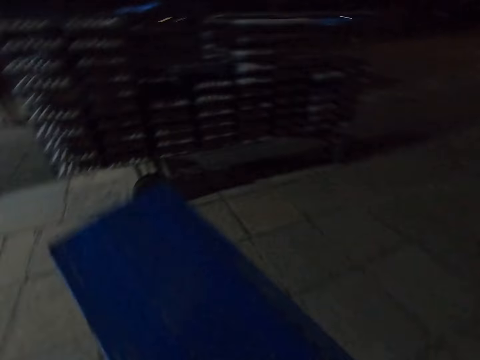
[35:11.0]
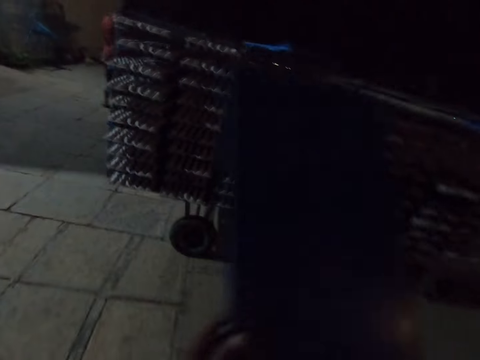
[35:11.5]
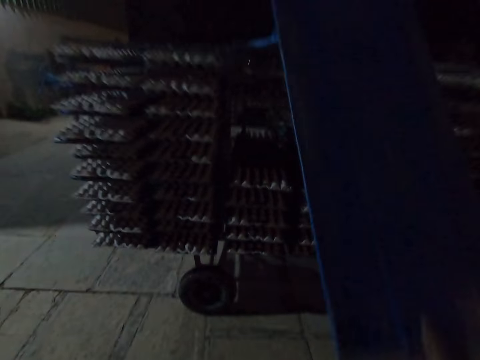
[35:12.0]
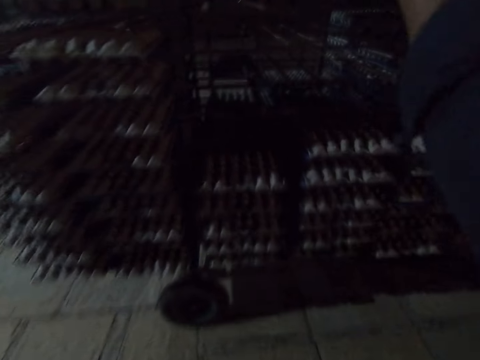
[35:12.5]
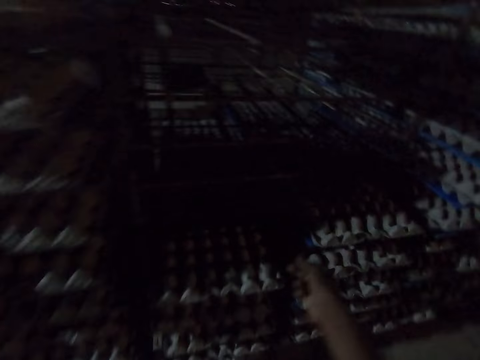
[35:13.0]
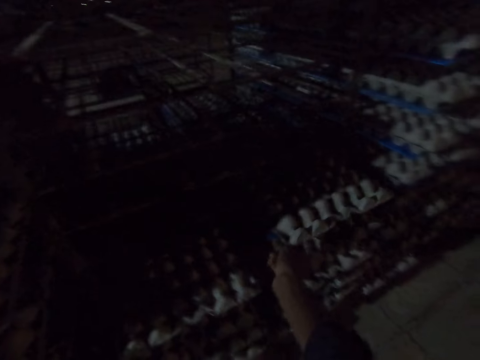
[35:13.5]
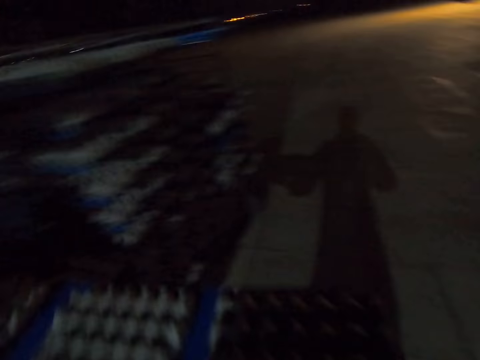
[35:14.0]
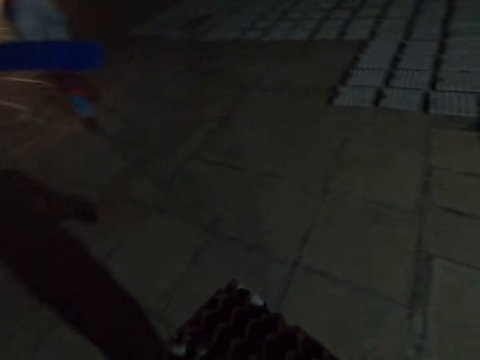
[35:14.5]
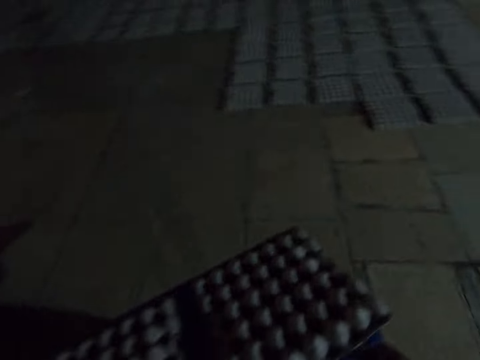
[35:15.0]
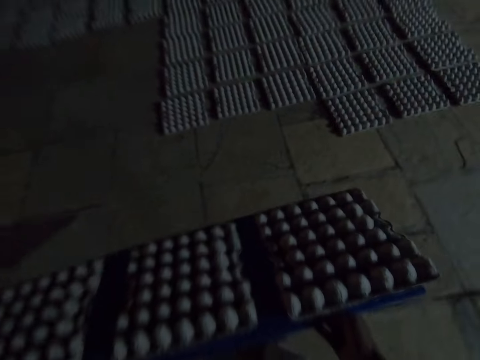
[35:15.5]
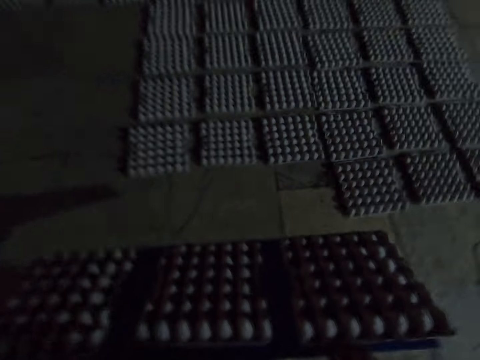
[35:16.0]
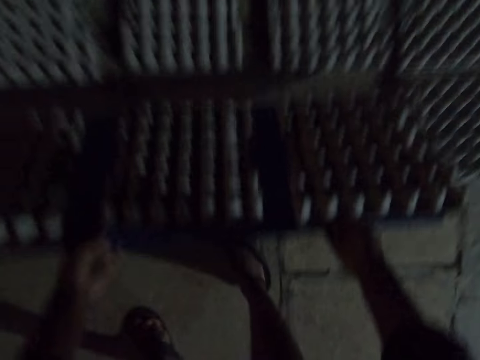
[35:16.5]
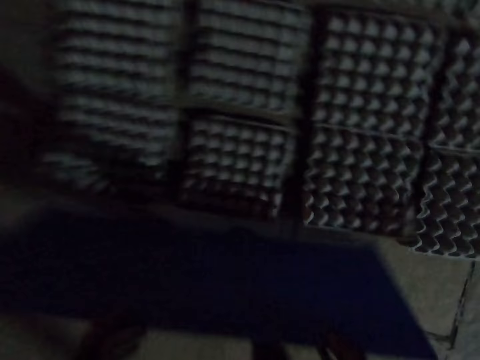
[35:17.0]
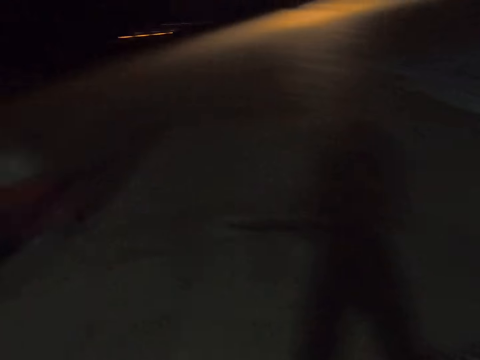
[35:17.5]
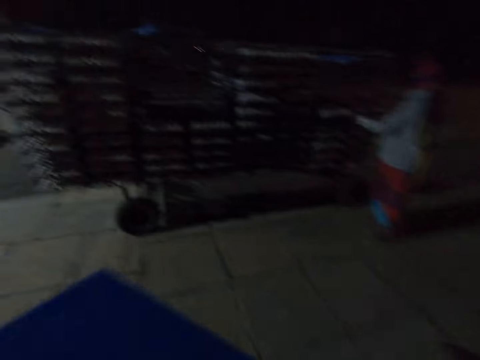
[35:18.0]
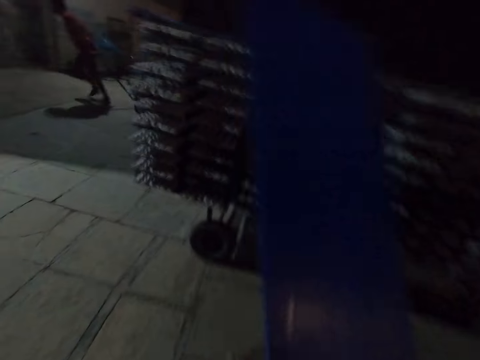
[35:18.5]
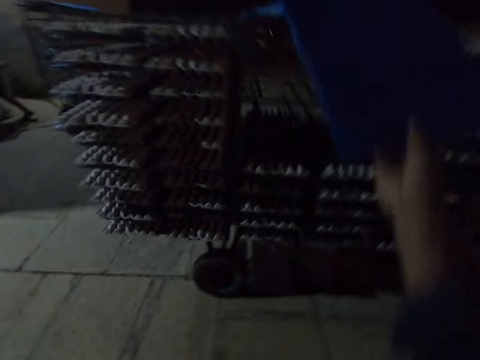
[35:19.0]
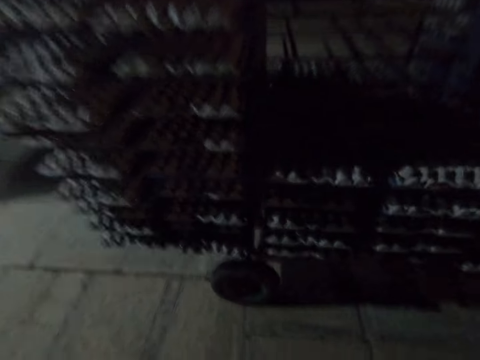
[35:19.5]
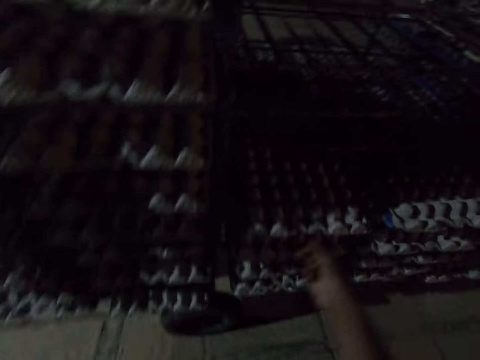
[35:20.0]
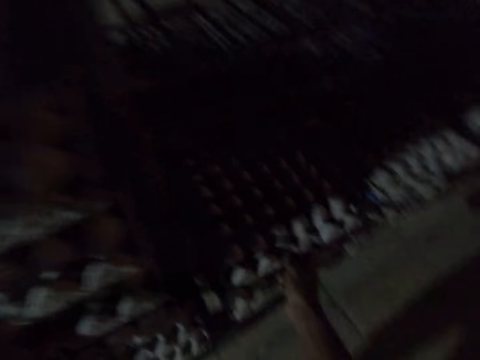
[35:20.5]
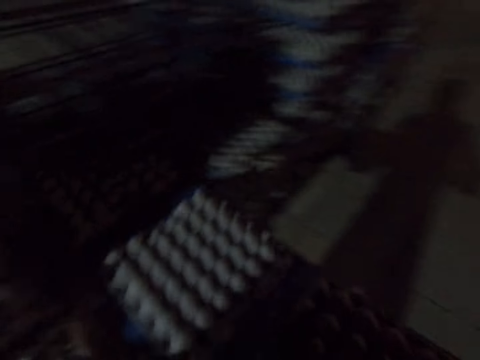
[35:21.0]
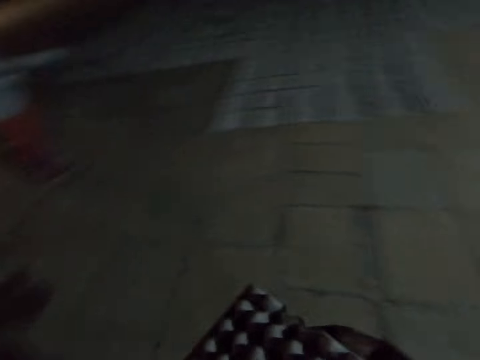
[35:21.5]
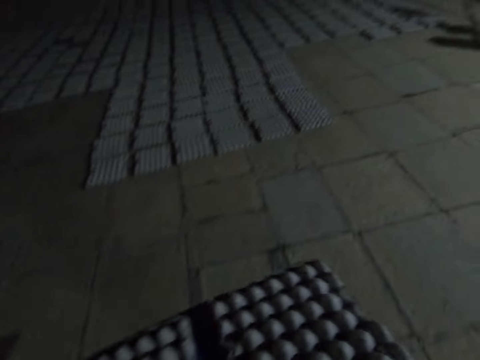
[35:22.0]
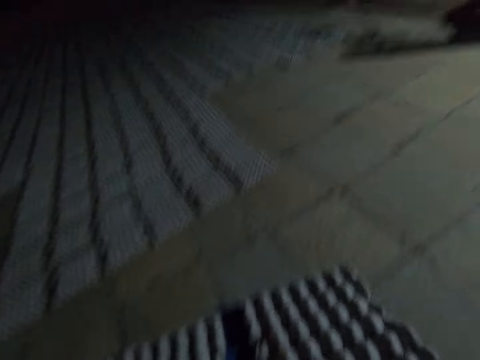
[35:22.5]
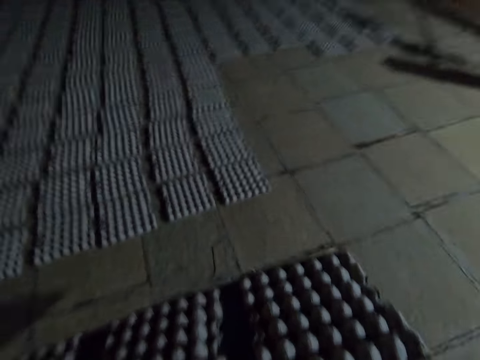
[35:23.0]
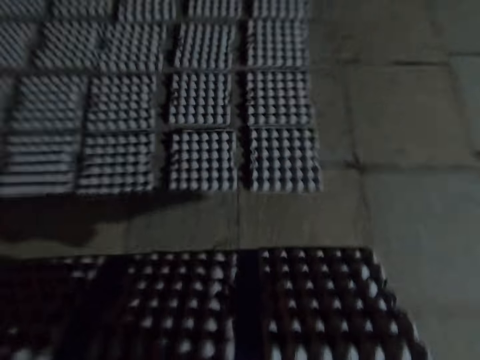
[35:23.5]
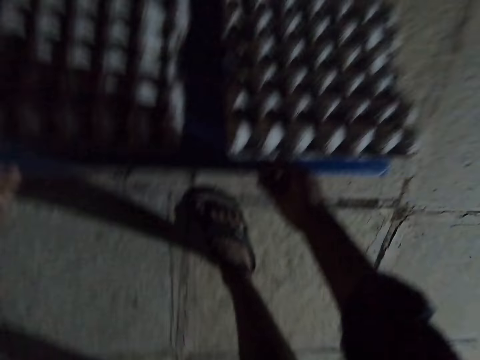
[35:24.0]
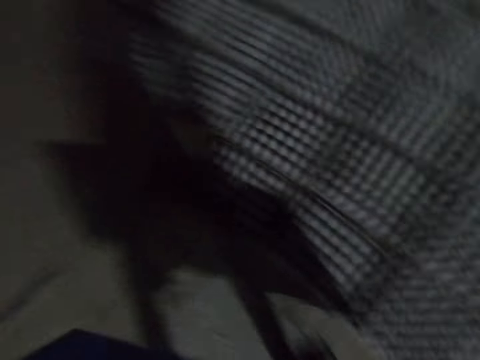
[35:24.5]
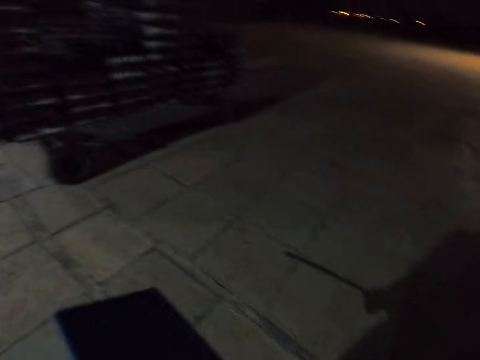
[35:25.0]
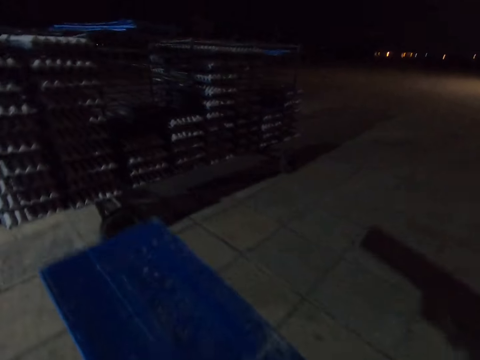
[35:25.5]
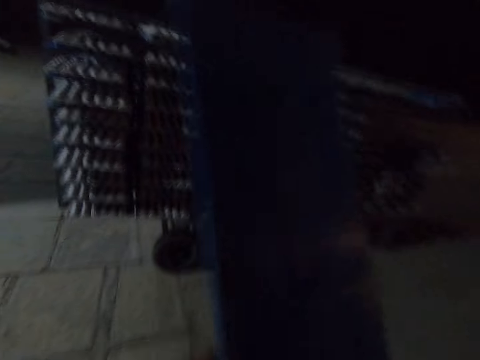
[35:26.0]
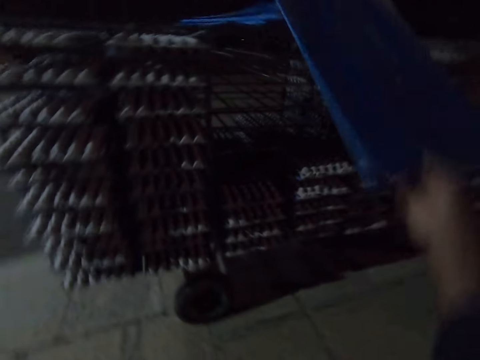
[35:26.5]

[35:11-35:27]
The camera wearer places the plastic board on the trolley. They pick egg trays from the rack. They pull the plastic board from the trolley. They walk across the warehouse. They place the paper egg trays on the floor. They walk around the compound. They look around. They place the plastic board on the trolley. They pull the plastic board from the trolley. They walk across the warehouse. They place the paper egg trays on the floor. They walk around the compound.

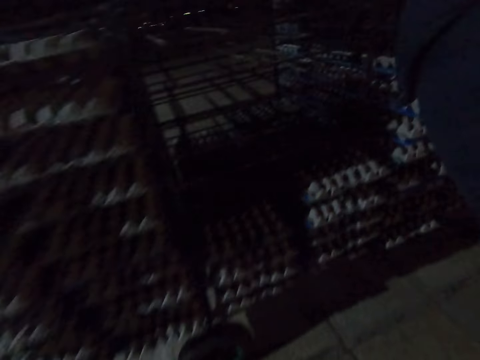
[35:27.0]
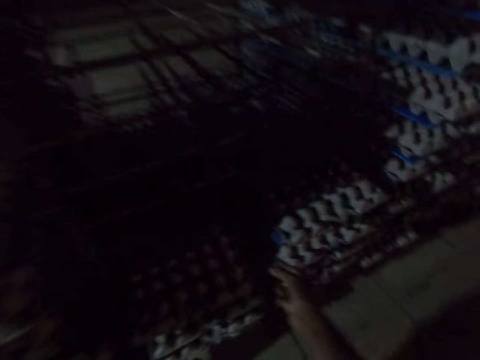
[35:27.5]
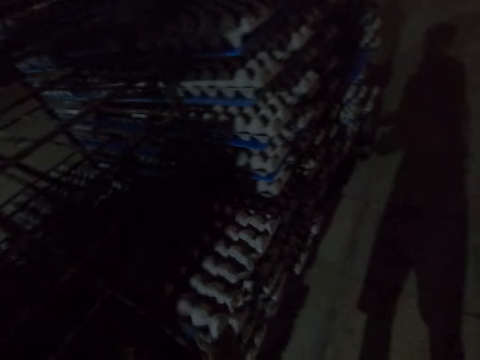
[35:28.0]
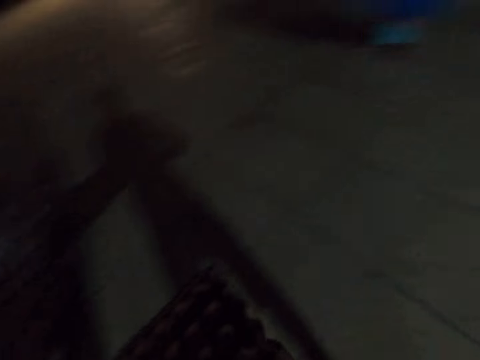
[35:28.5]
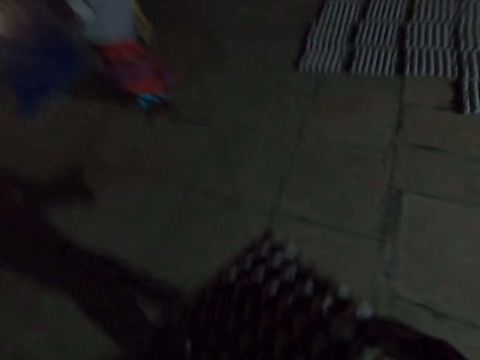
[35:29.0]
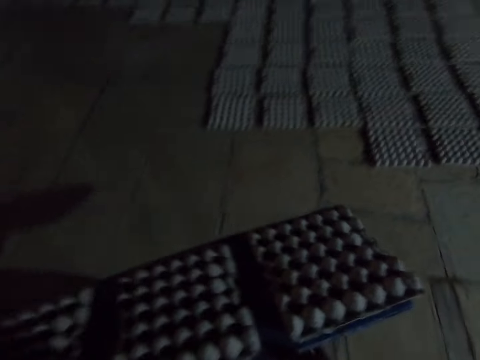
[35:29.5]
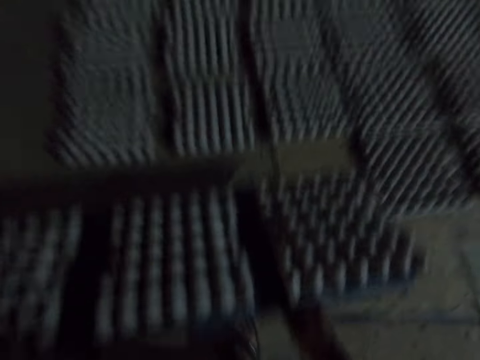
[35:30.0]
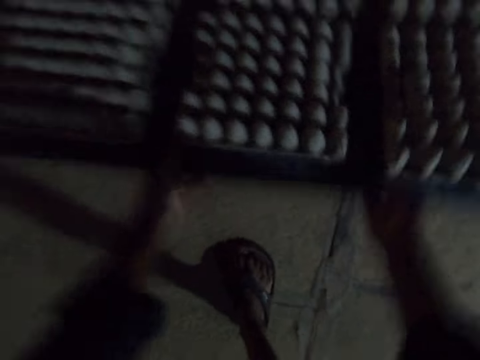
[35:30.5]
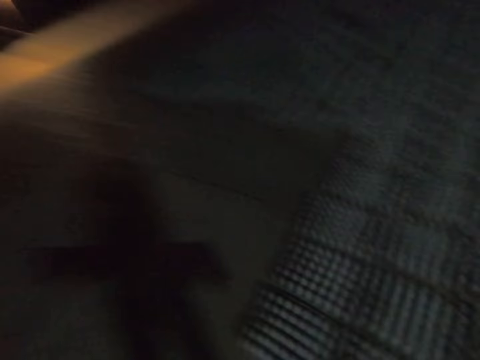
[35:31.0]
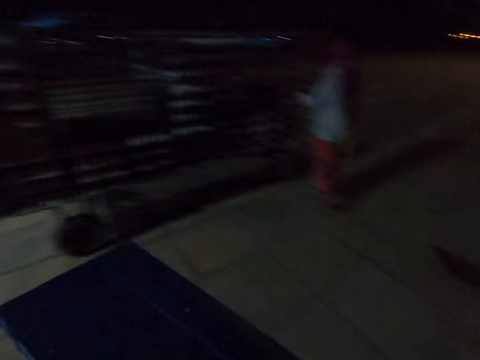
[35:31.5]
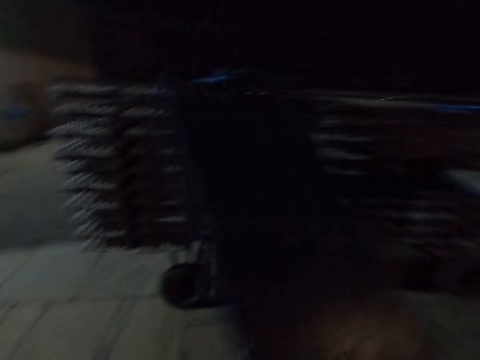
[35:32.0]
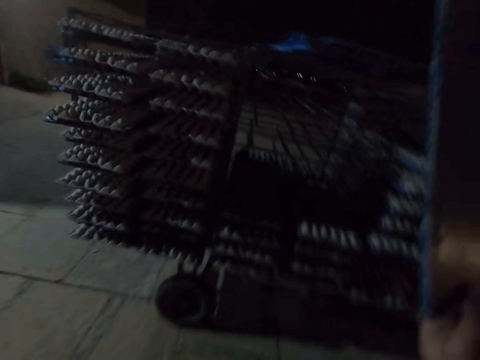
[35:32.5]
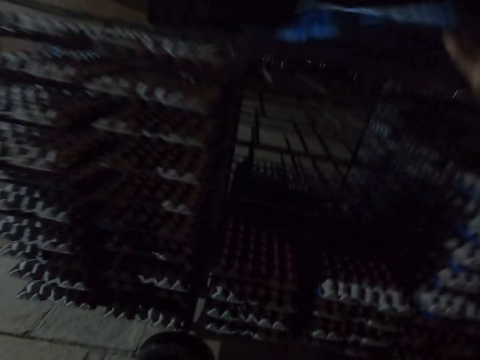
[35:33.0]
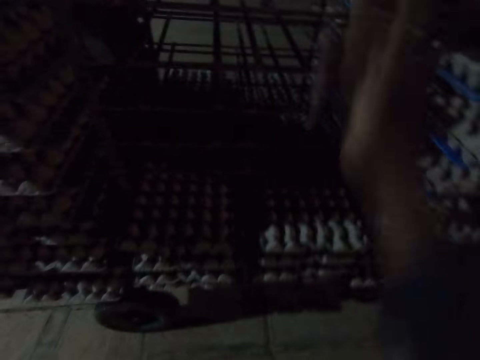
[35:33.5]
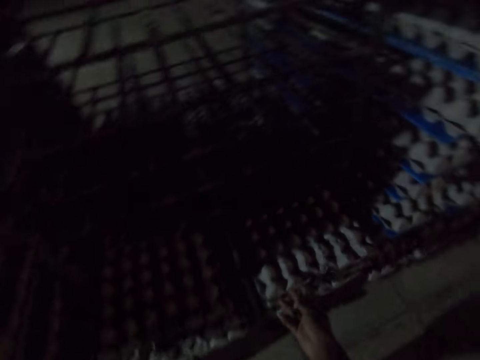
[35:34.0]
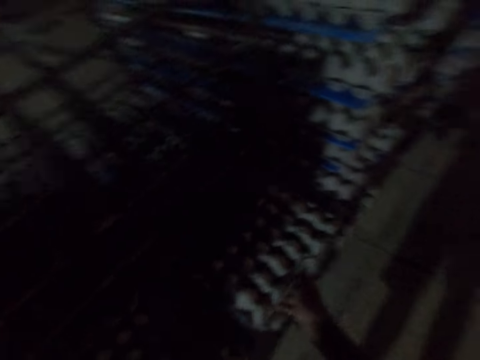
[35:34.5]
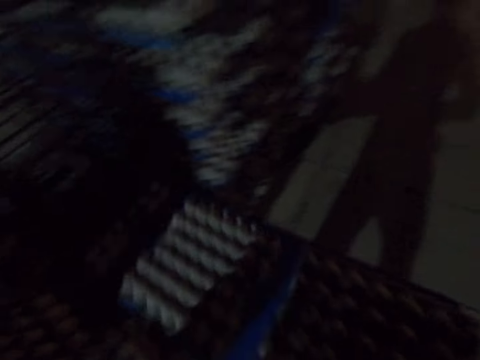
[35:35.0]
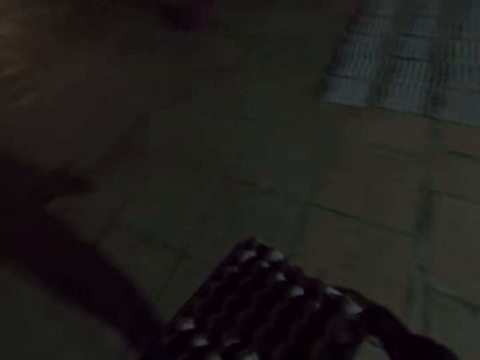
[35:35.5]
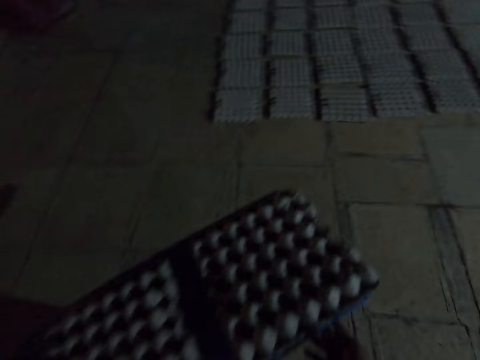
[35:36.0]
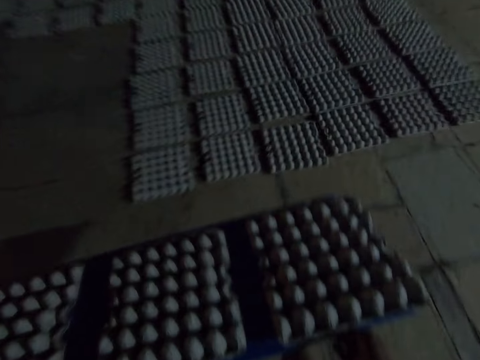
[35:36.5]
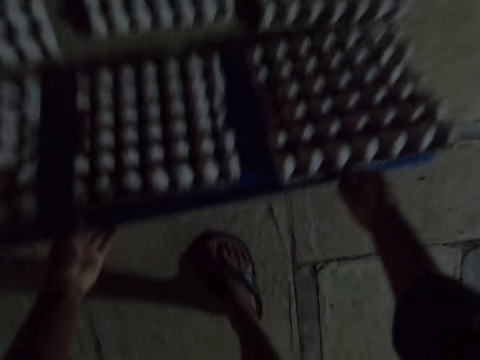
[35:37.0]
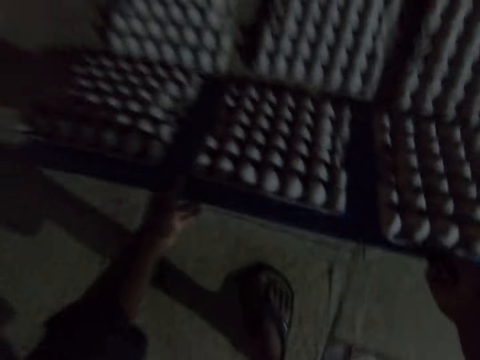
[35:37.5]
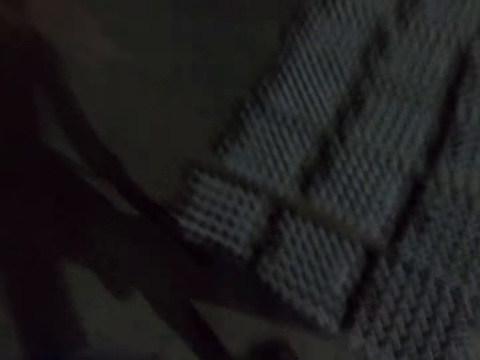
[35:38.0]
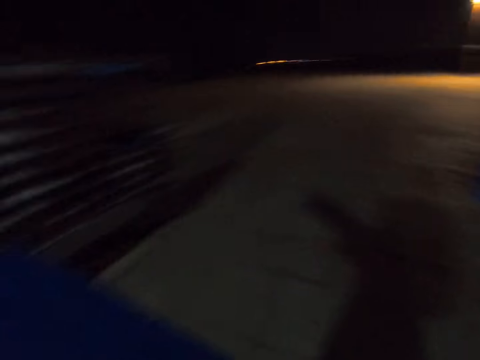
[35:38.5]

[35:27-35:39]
The camera wearer places the plastic board on the trolley. They pull the plastic board from the trolley. They pick egg trays from the rack. They walk around the compound. They place the paper egg trays on the floor. They look around. They walk across the warehouse. They pick egg trays from the rack. They place the plastic board on the trolley. They pull the plastic board from the trolley. They walk around the compound. They place the paper egg trays on the floor.
